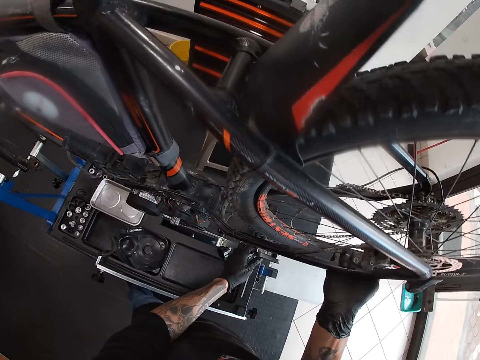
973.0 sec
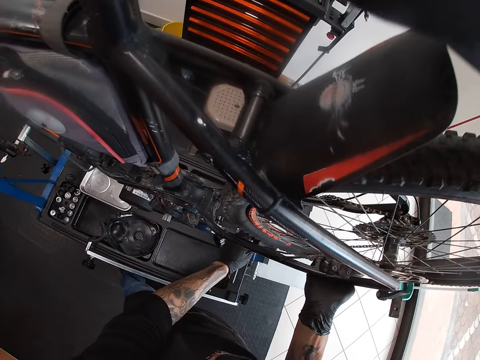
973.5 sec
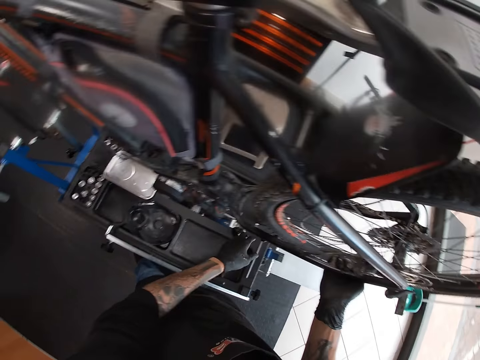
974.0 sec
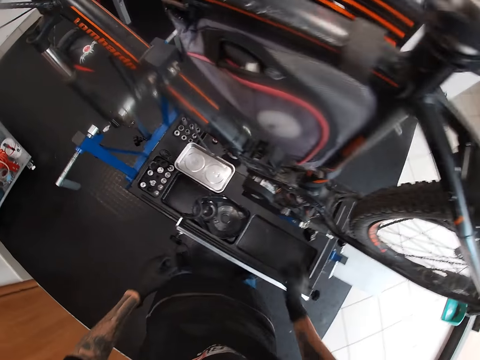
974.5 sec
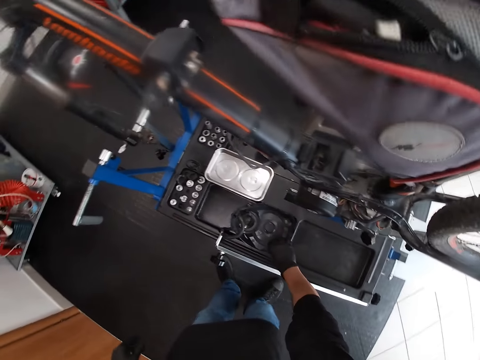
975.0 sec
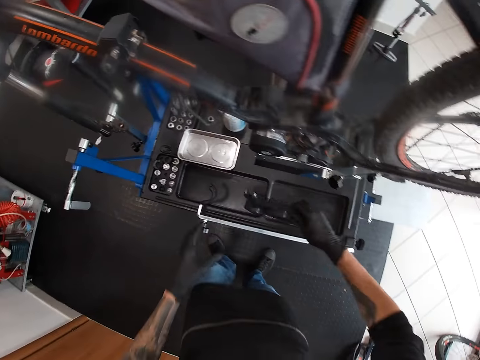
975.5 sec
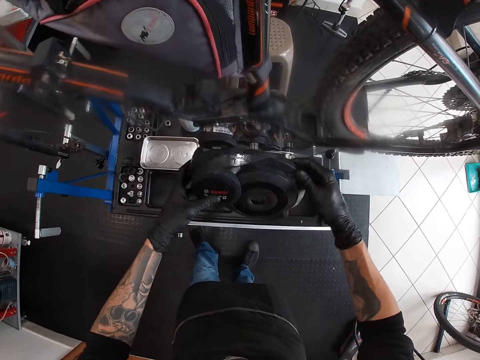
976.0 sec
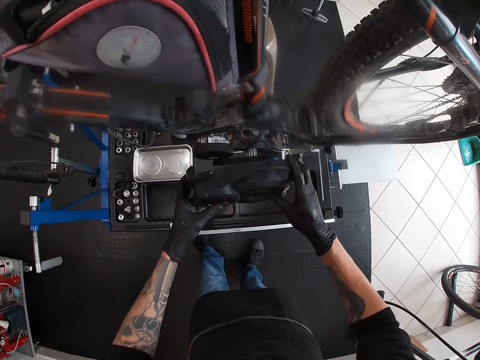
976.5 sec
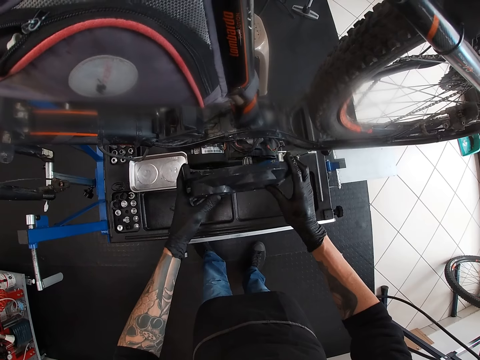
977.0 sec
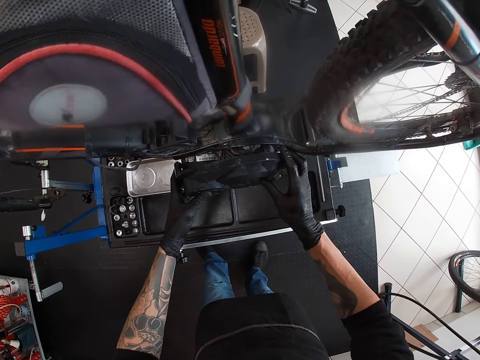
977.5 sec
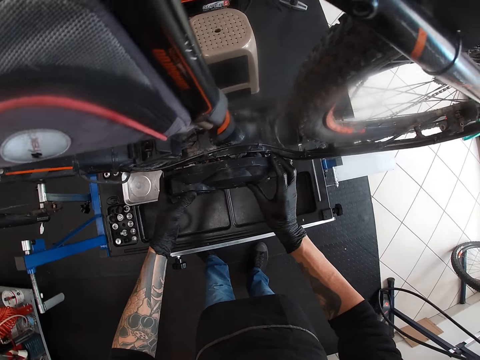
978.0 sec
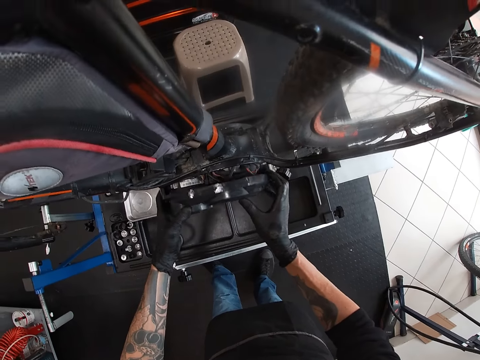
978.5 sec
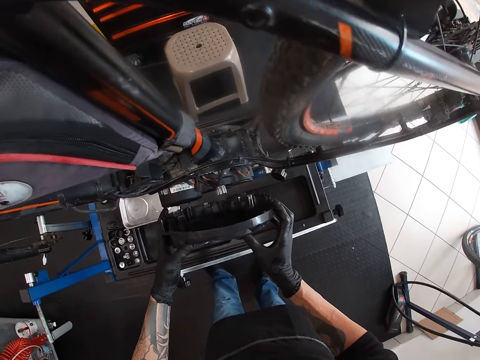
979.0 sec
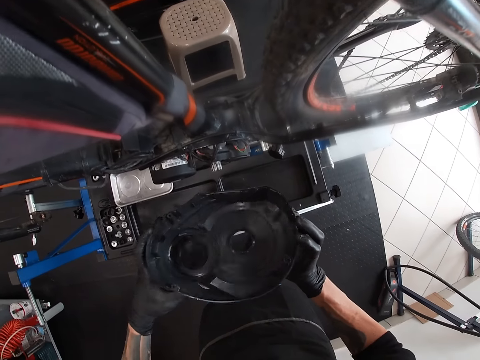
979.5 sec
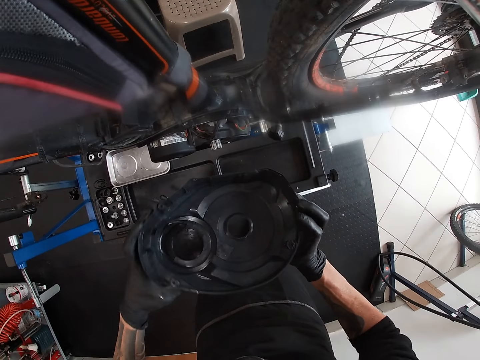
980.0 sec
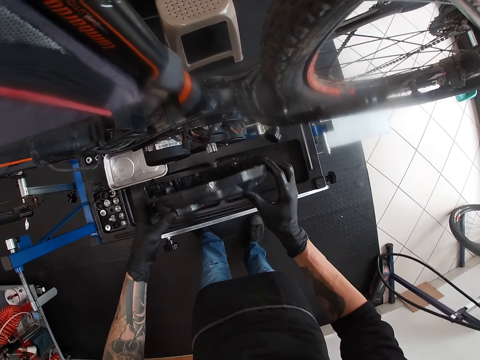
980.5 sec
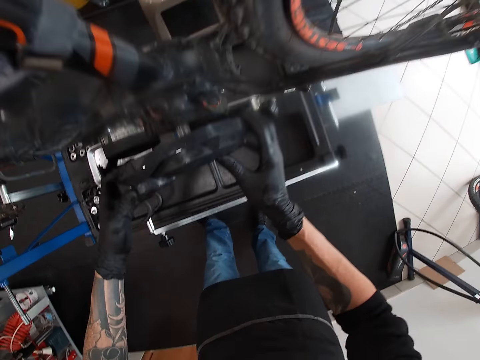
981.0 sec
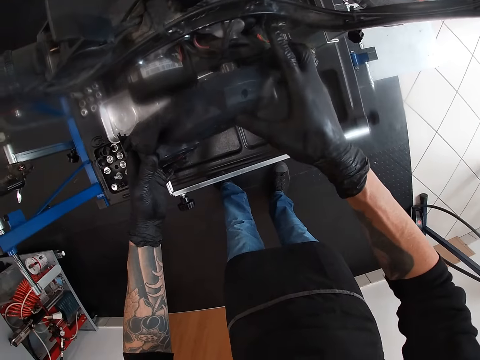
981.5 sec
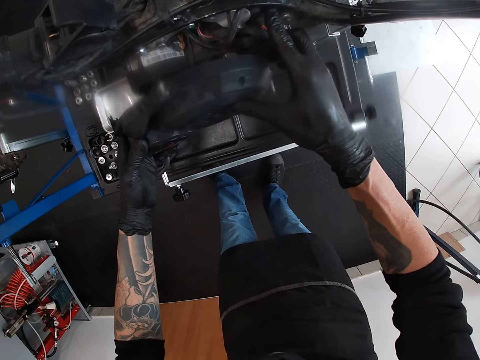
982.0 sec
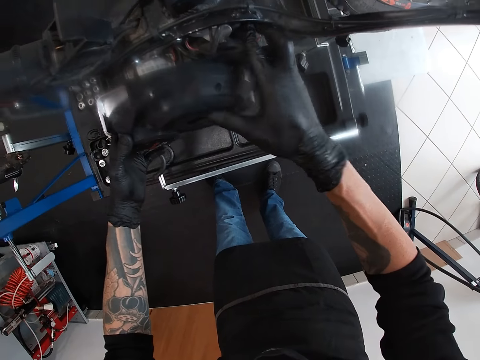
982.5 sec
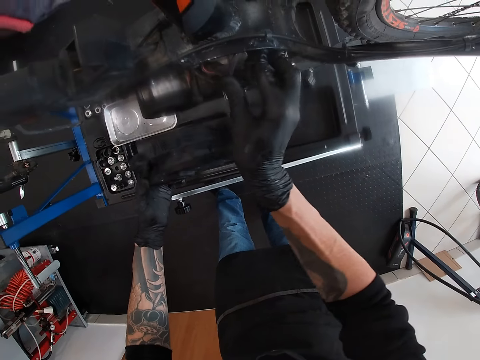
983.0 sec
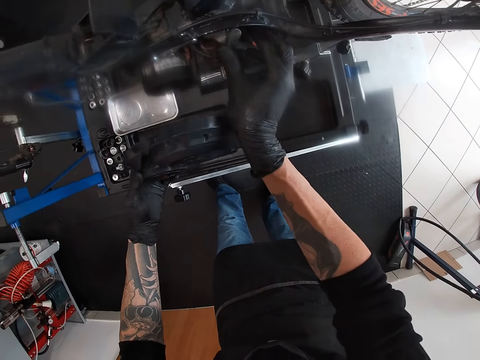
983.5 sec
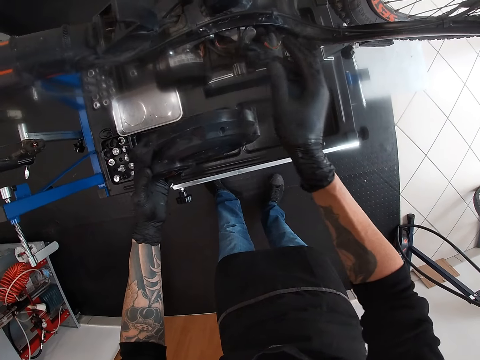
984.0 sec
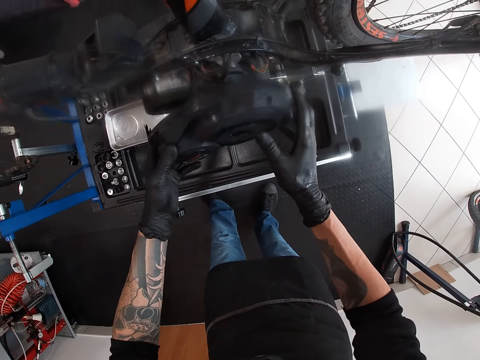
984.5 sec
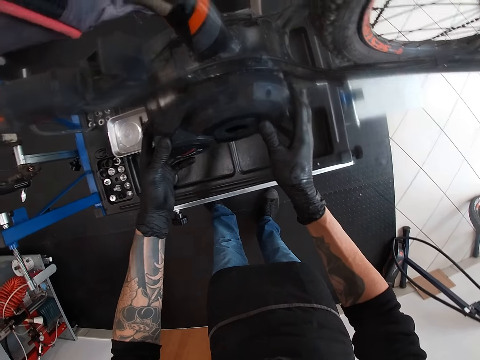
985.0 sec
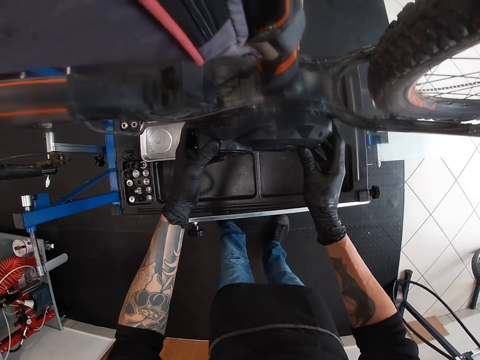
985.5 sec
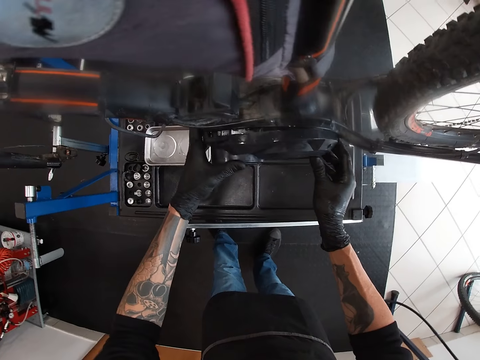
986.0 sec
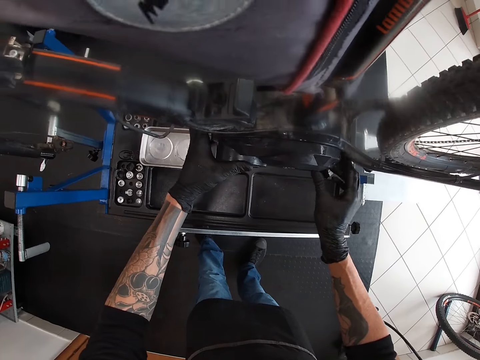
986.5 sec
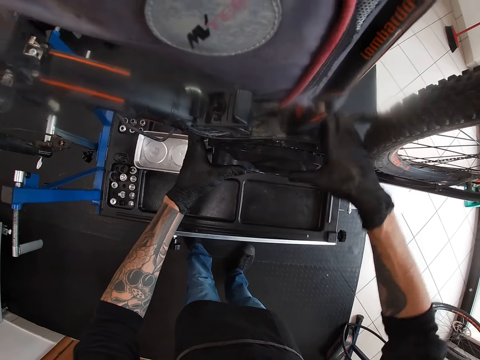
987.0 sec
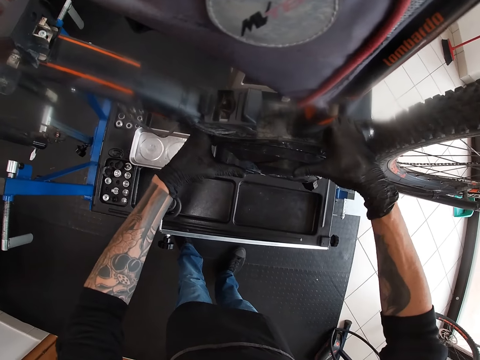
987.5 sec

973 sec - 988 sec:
The camera wearer moves the truing stand. He lowers the bike. He picks up the bicycle engine cover with his right hand. He holds the bicycle engine cover with both hands. He fixes the bicycle engine cover on the bicycle engine with both hands. He lifts up the stator cover. He attaches the stator on the bike. He attaches the stator on the bike again.

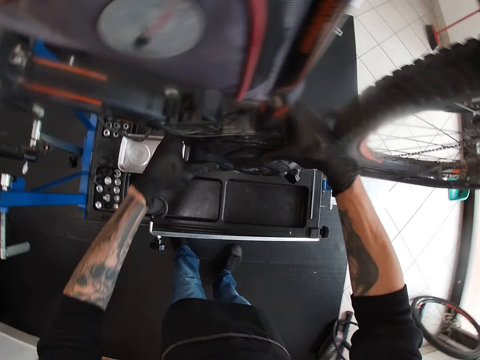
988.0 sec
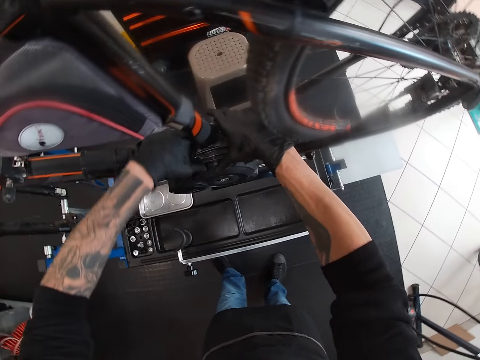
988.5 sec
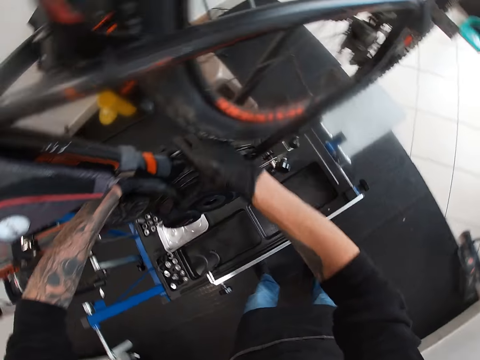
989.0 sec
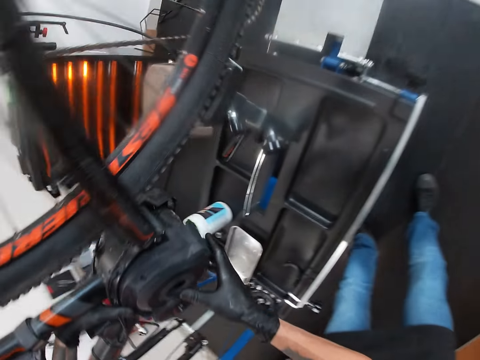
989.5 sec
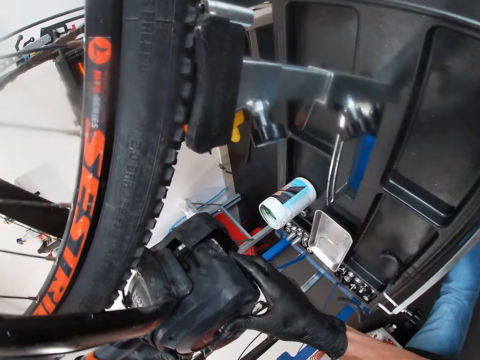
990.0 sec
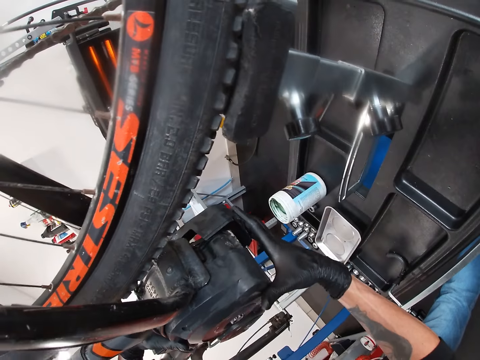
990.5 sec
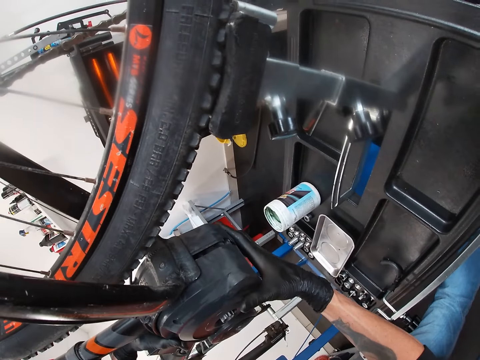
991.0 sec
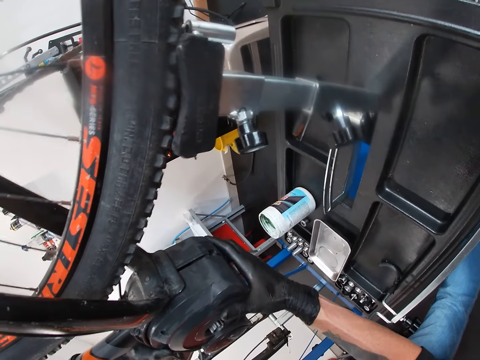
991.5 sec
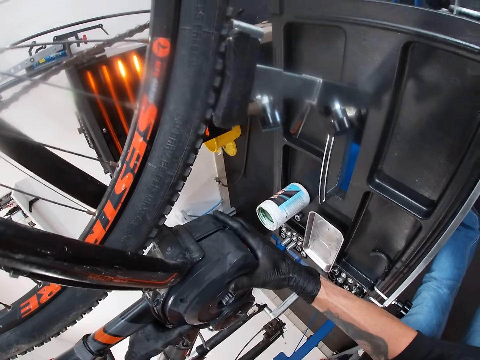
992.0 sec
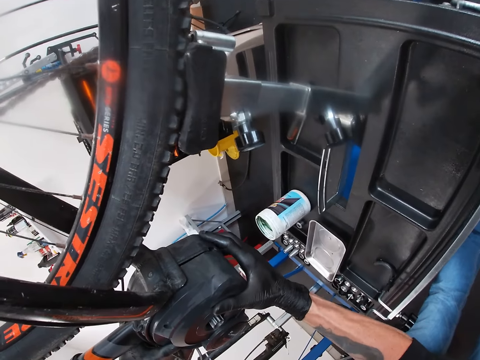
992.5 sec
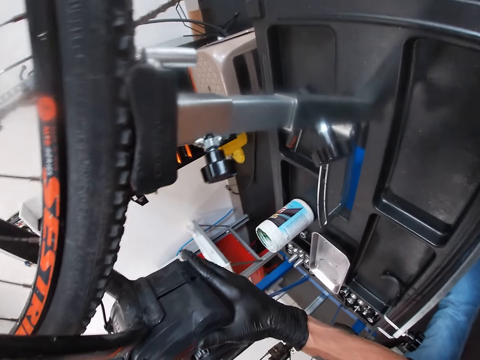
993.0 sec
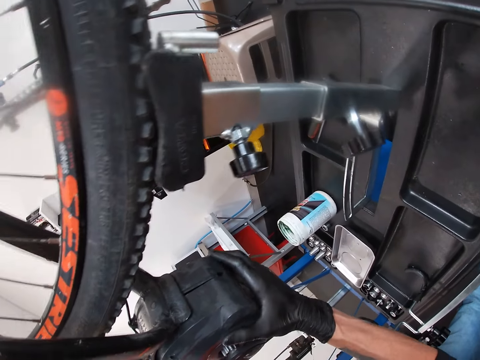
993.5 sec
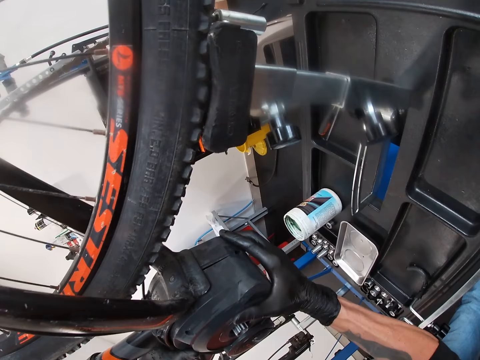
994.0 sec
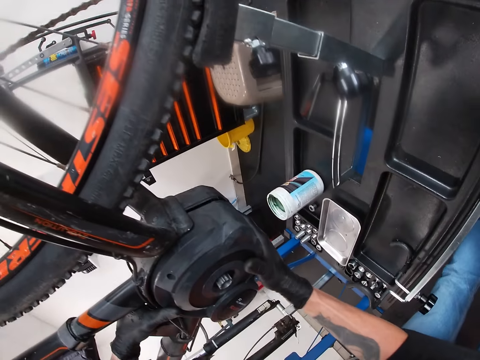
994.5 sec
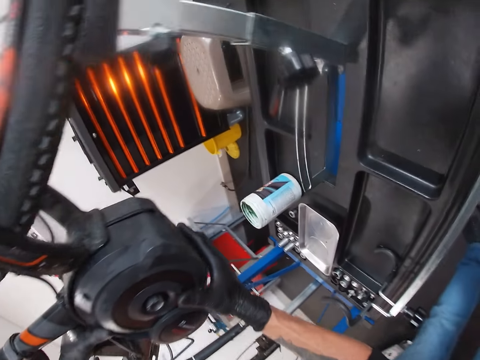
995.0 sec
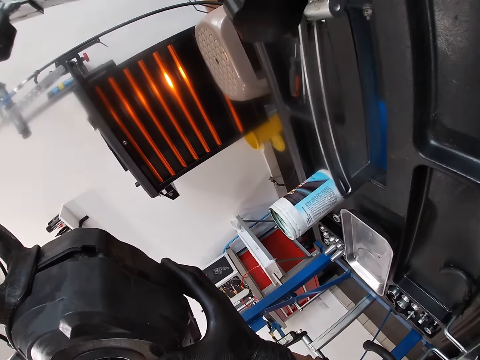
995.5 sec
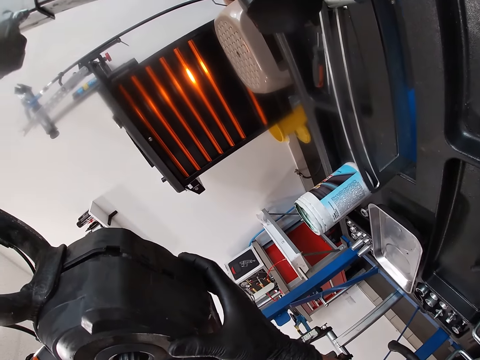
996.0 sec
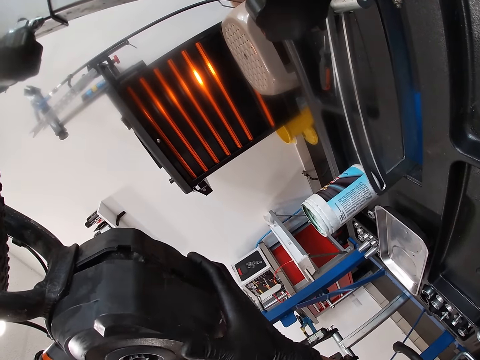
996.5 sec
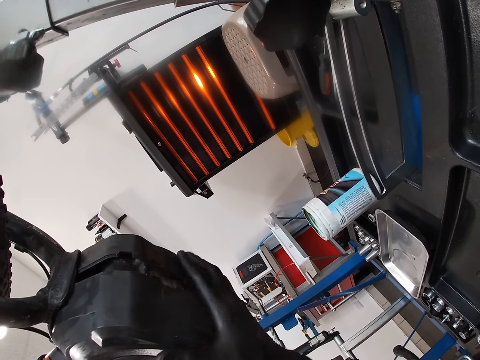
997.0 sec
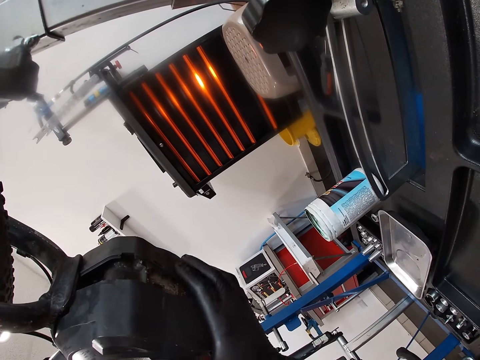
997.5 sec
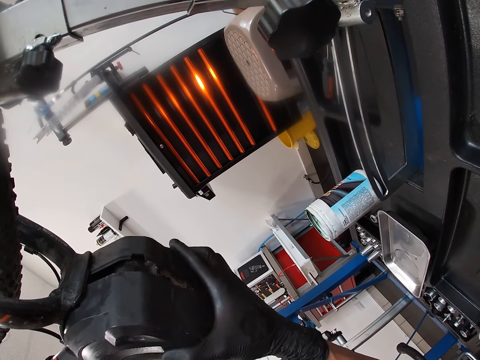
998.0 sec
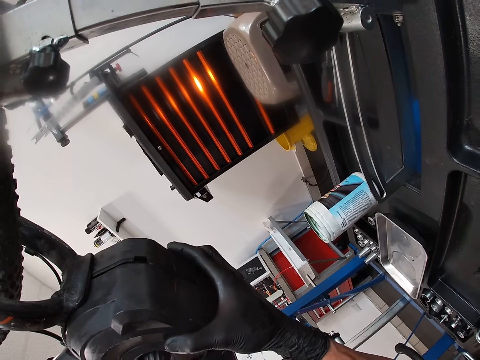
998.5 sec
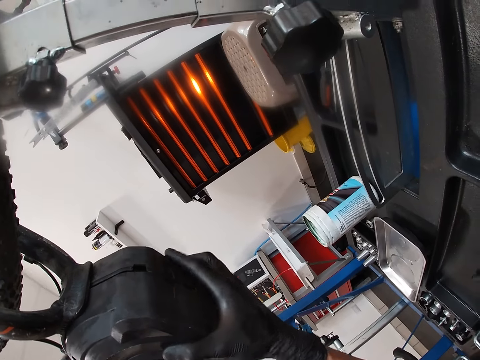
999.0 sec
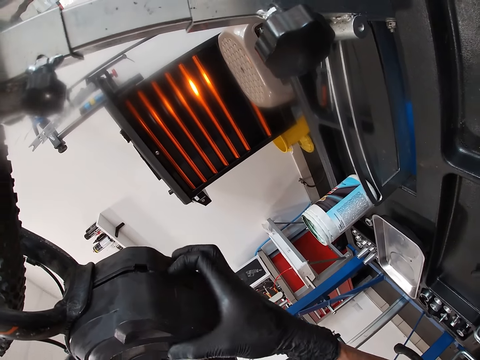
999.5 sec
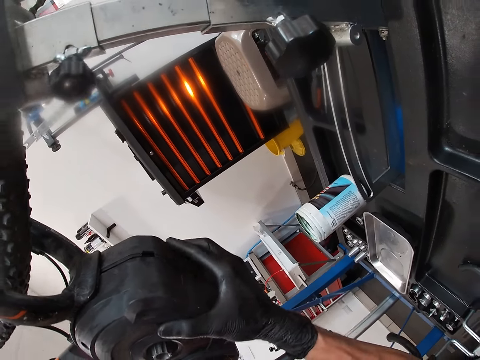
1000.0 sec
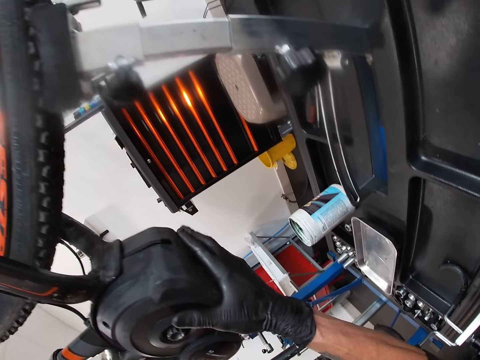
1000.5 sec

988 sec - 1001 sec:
The camera wearer turns around. They attach the stator on the bike. They attach the stator on the bike again.
